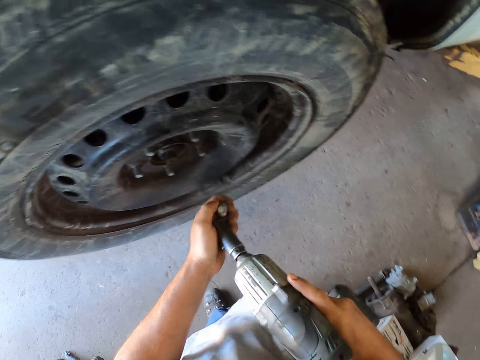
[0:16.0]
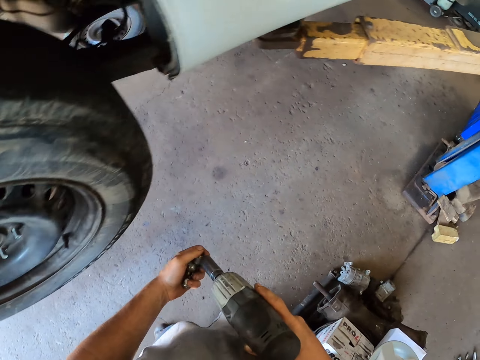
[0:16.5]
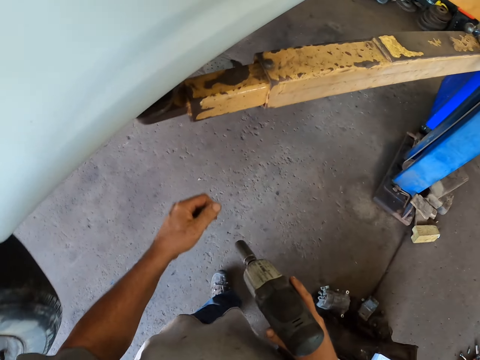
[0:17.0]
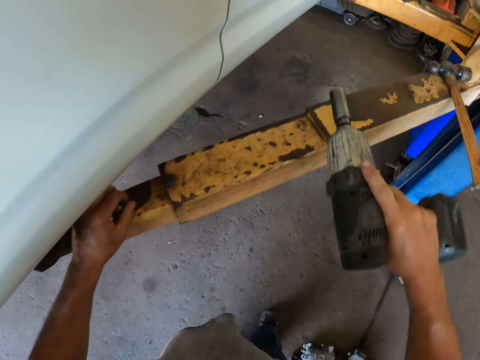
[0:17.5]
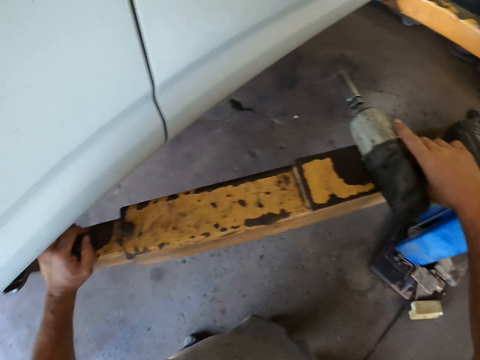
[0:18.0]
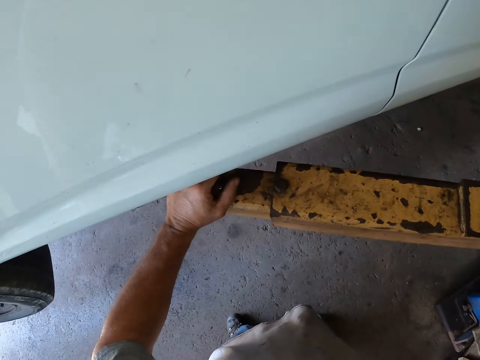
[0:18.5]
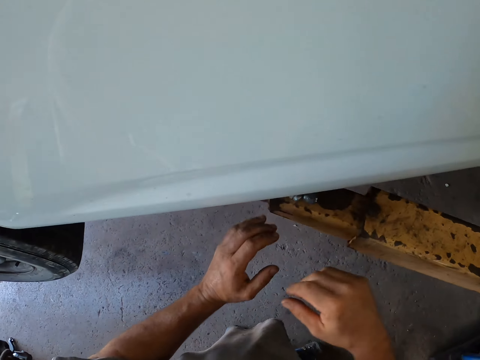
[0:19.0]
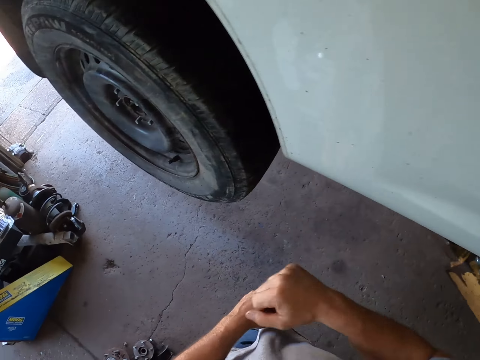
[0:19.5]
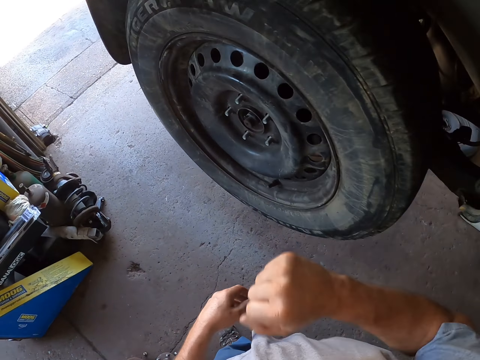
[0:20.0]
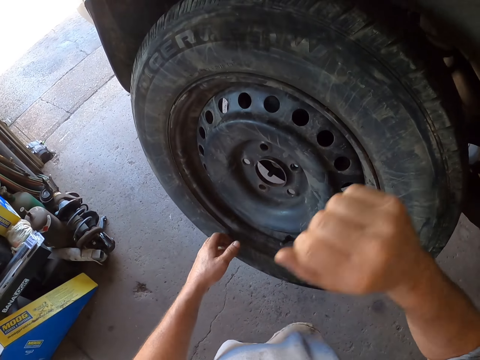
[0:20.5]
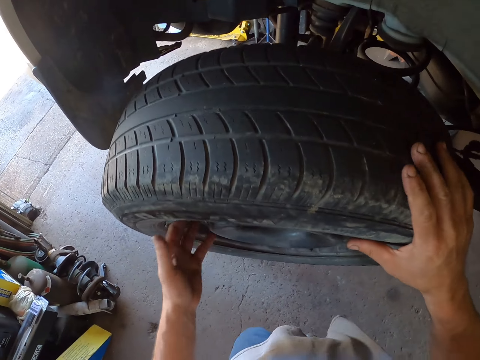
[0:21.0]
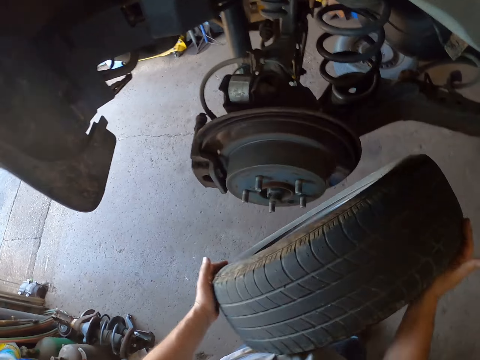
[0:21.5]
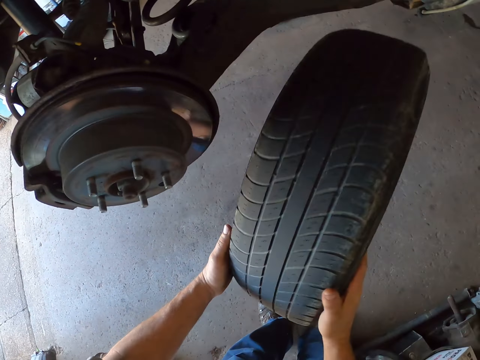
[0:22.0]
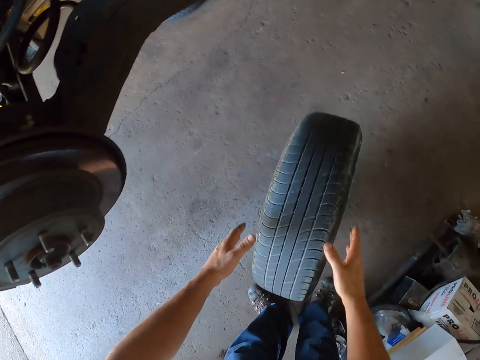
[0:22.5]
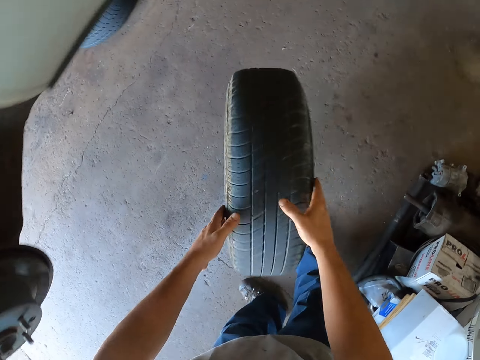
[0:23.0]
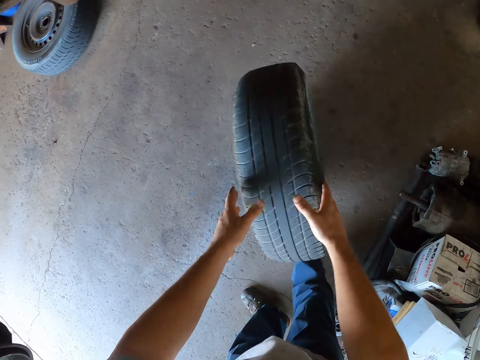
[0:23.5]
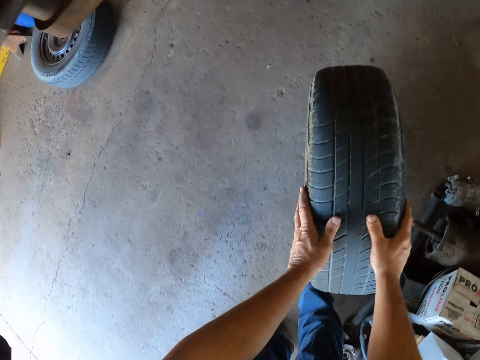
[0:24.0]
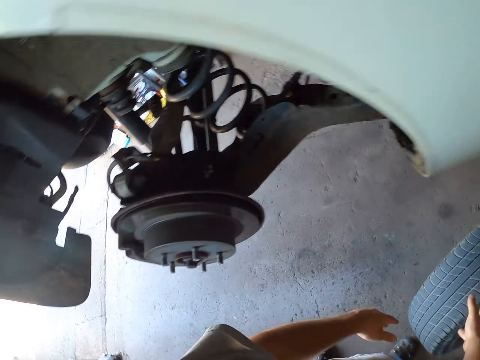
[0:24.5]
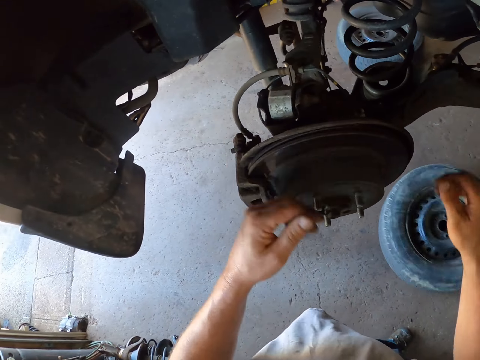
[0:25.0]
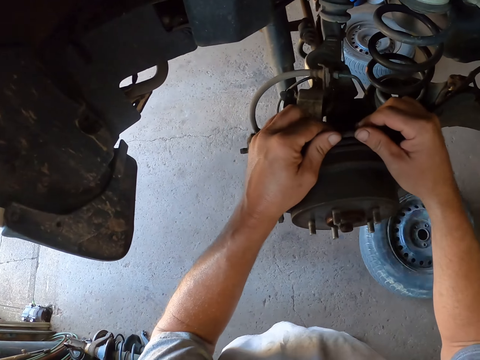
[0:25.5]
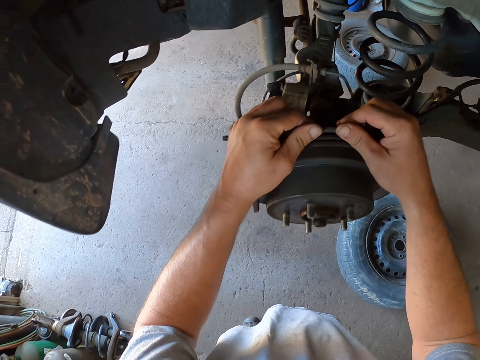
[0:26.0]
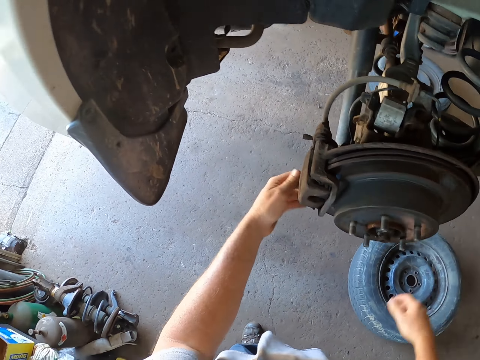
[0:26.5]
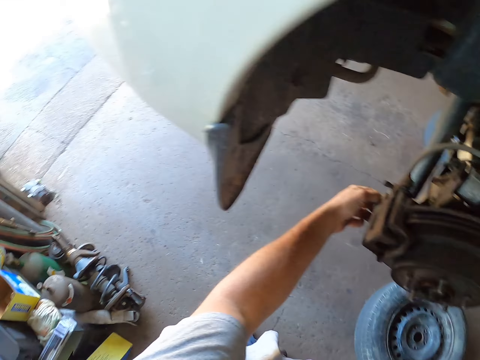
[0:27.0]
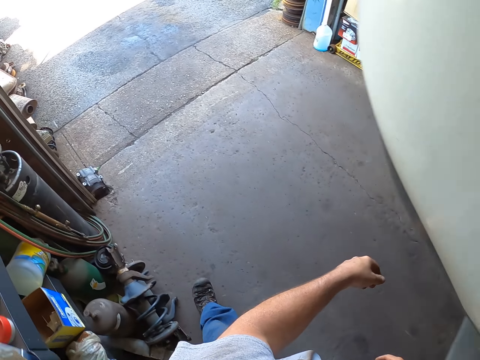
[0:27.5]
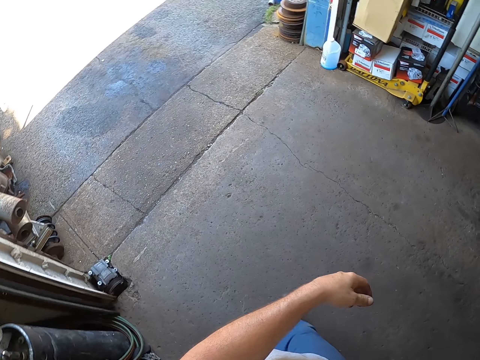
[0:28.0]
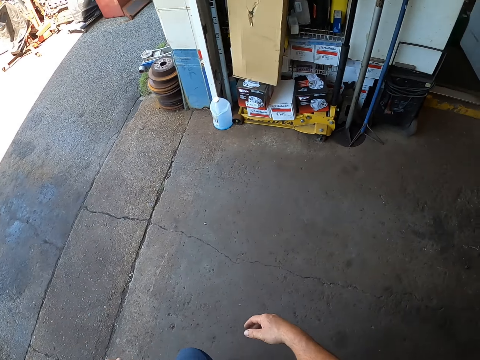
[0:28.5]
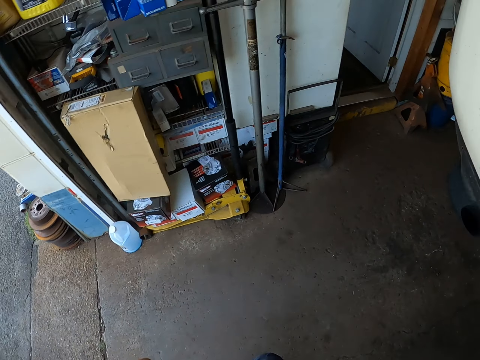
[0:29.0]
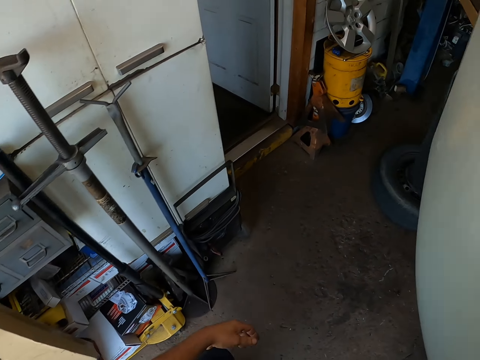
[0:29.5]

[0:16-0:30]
The camera wearer puts the nuts down. He places the hand drill on the car lift. He removes the tyre from the car. He hits the car wheel with his hand. He puts the tyre down. He hits the wheel on the floor. He touches the car. He pushes something. He walks in the garage to the car lift.

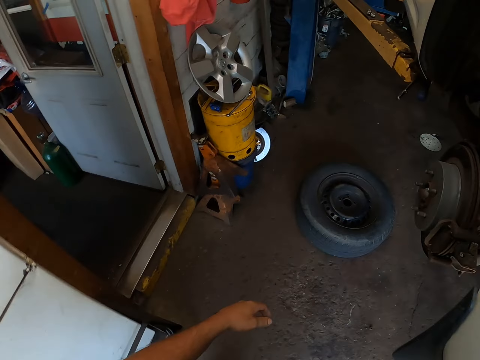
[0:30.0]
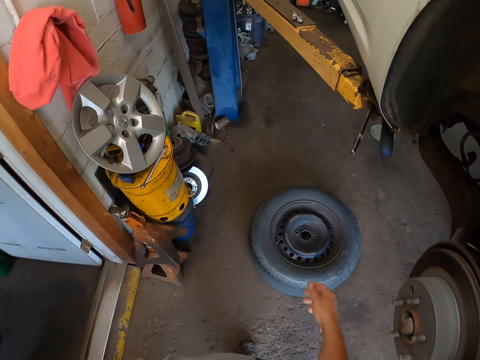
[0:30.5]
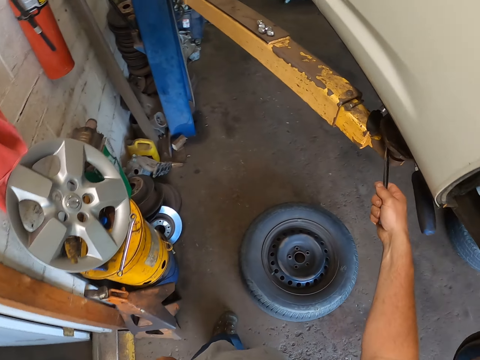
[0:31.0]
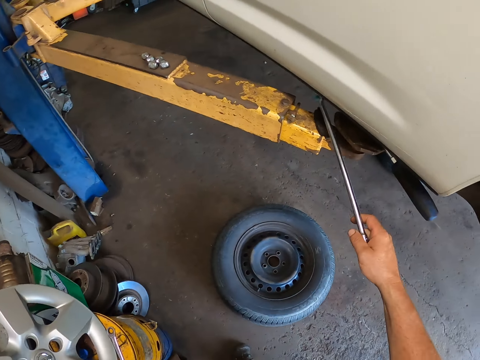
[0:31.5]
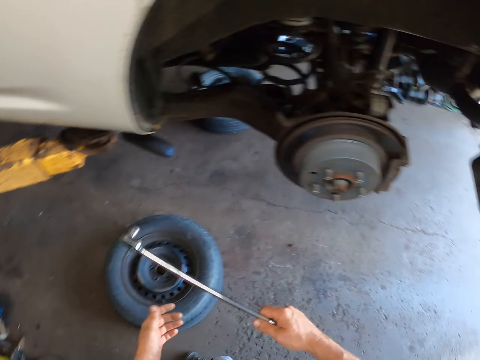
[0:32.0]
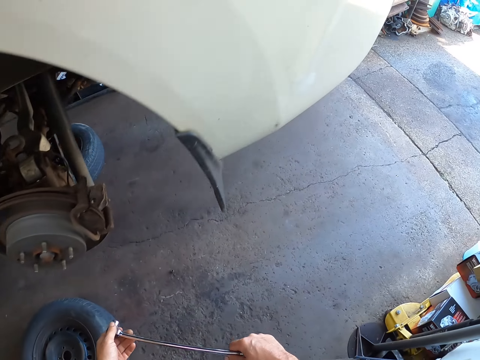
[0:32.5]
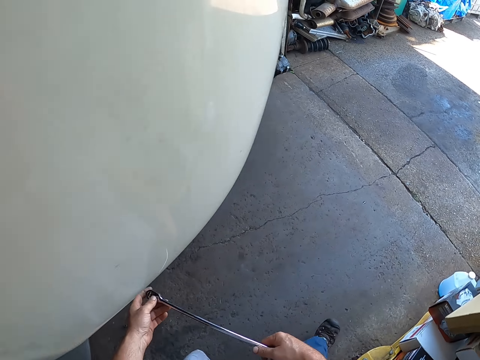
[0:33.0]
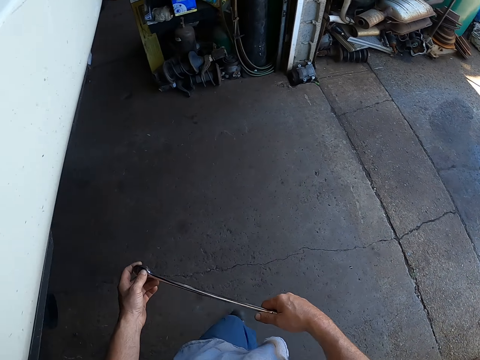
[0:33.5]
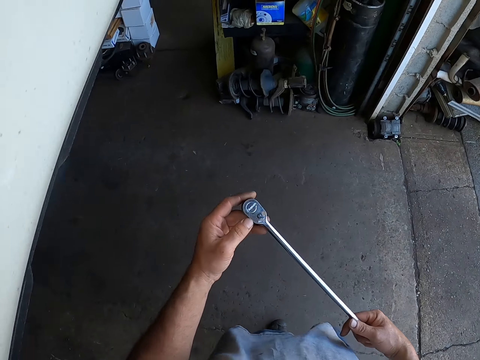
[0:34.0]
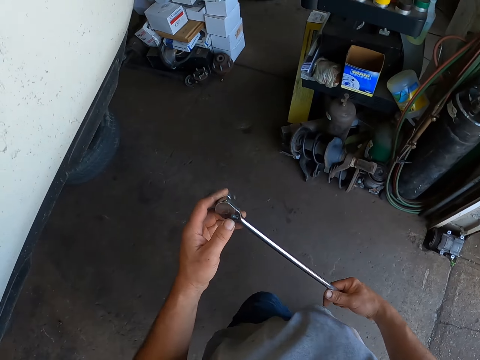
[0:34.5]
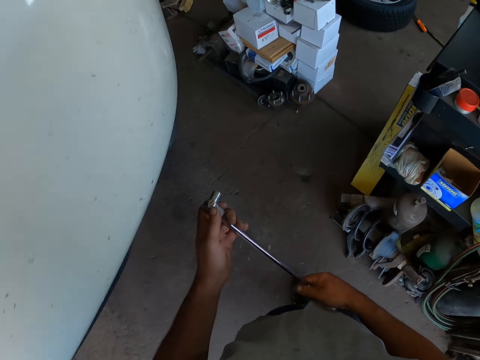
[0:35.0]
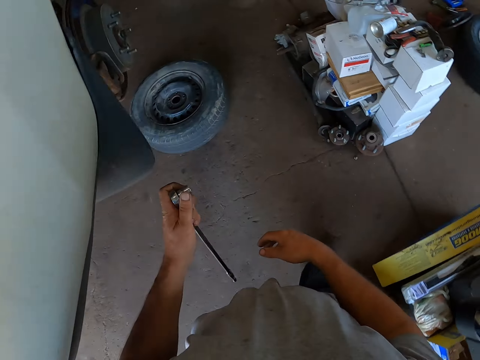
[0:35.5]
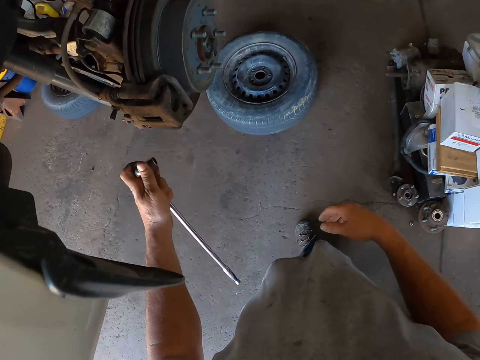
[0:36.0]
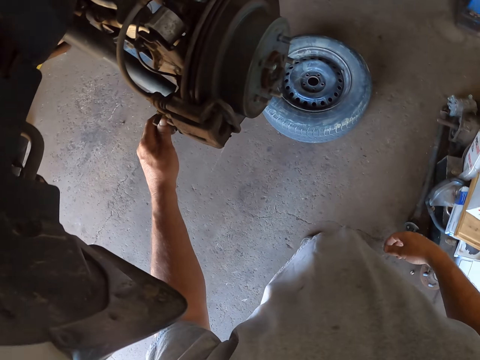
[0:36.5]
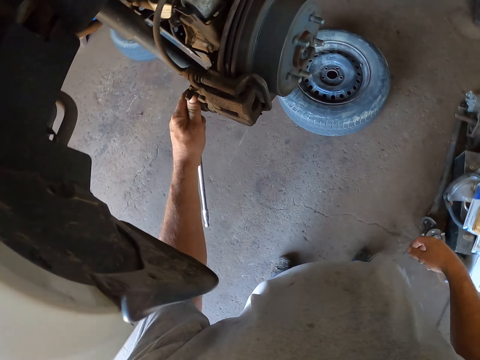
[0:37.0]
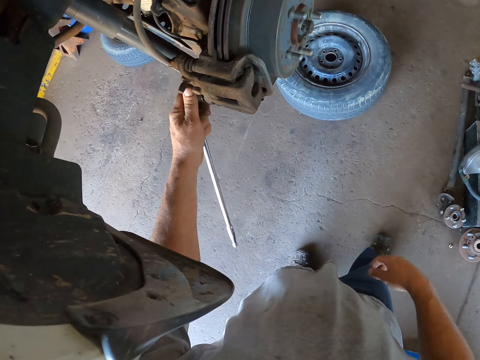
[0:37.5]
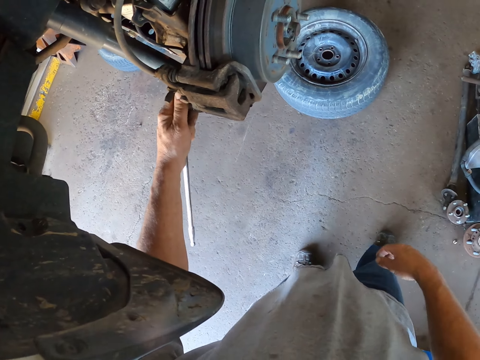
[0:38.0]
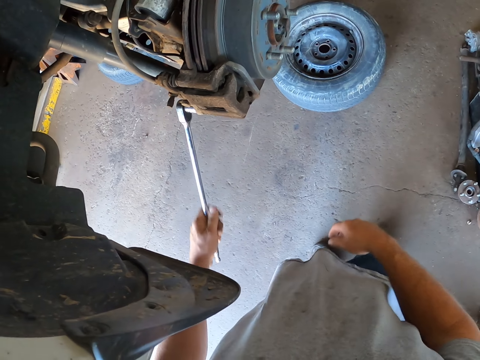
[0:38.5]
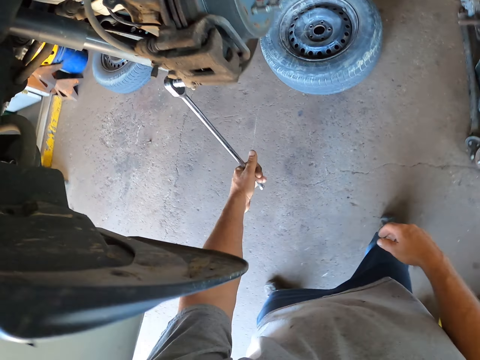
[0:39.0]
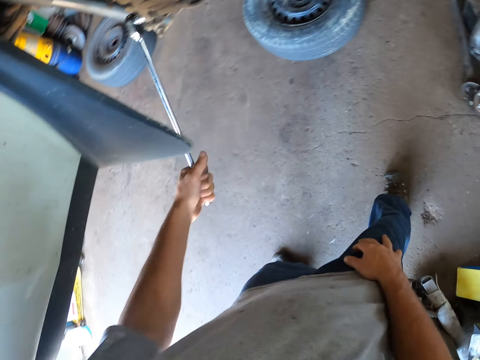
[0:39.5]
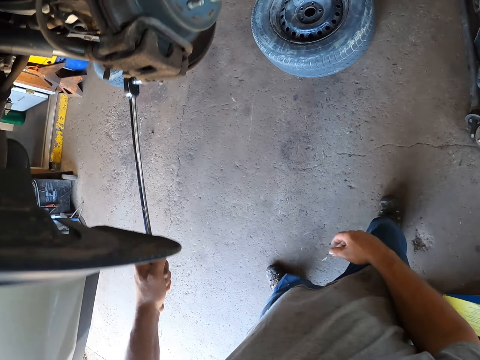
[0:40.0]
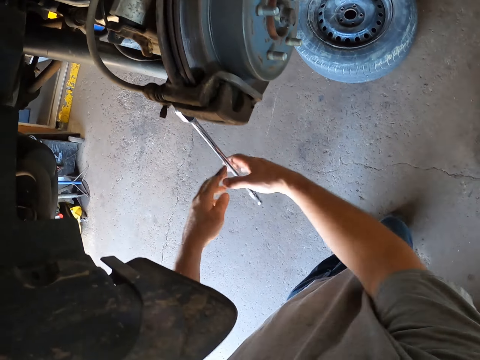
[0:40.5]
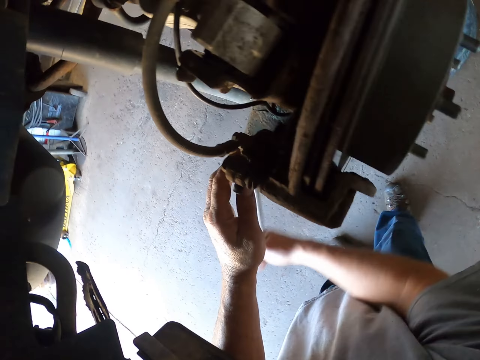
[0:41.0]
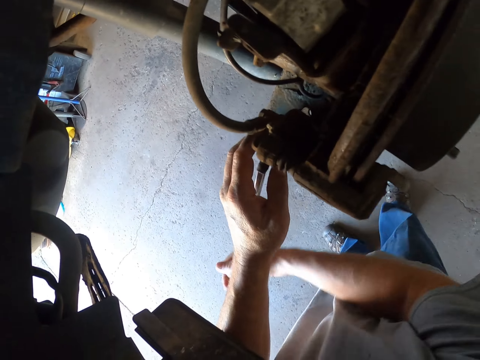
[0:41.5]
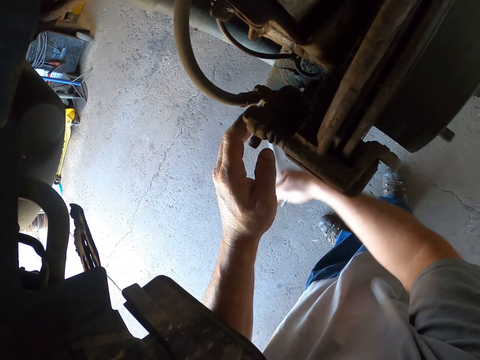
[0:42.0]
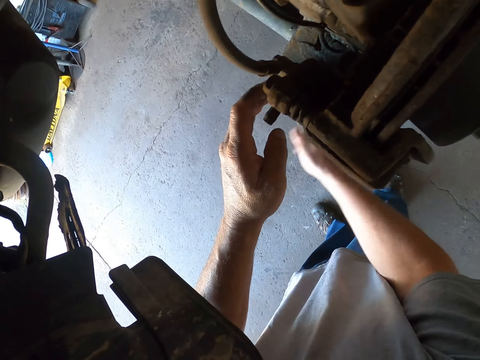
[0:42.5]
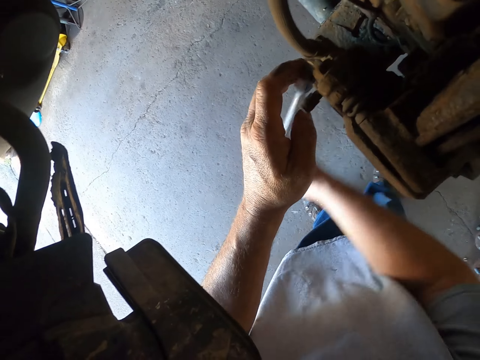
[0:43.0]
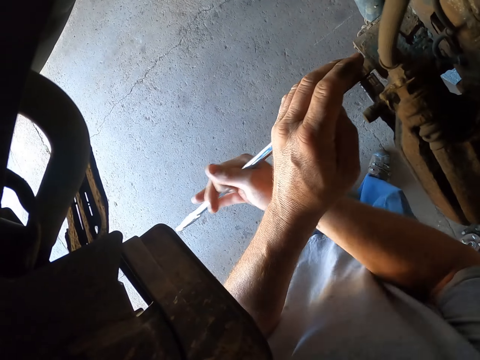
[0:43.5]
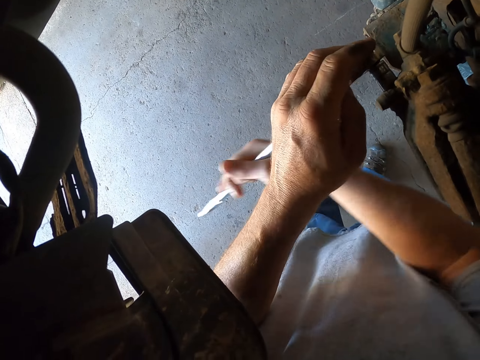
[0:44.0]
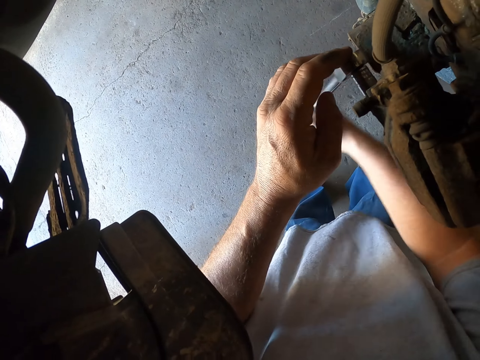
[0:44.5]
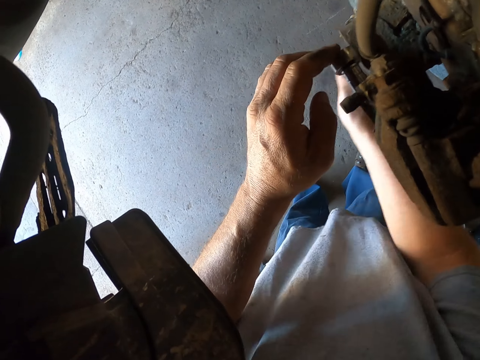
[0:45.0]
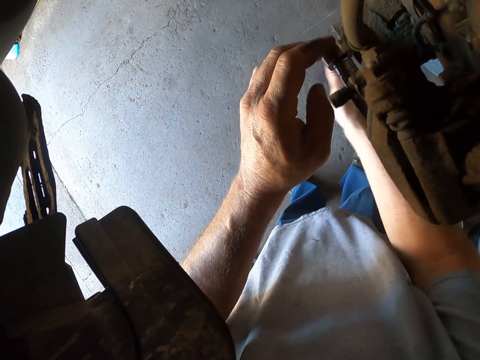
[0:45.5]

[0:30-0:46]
The camera wearer takes the wrench from the car lift. They walk in the garage to the car. They loosen the bolts under the car with the wrench.
